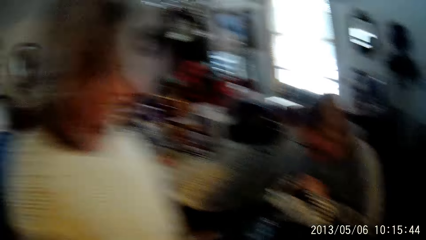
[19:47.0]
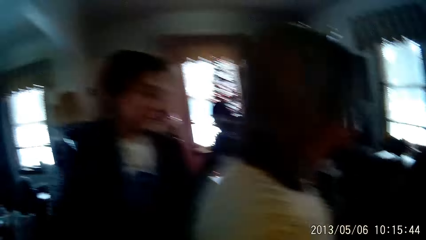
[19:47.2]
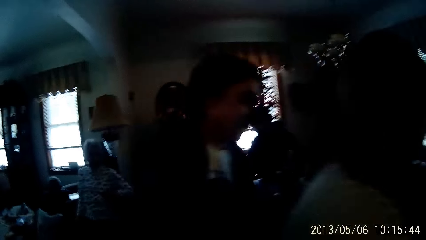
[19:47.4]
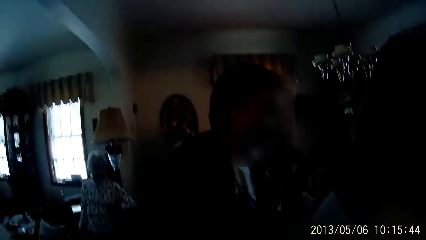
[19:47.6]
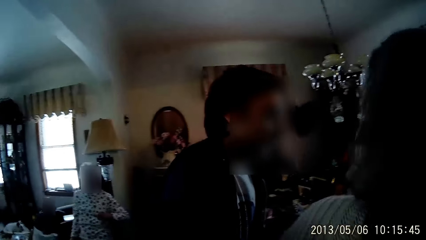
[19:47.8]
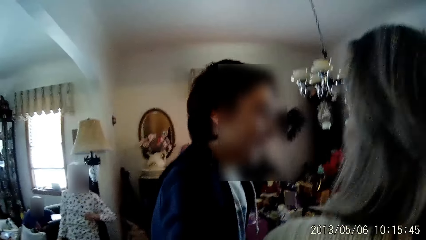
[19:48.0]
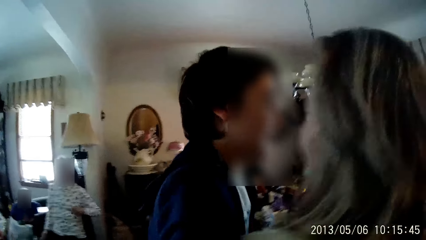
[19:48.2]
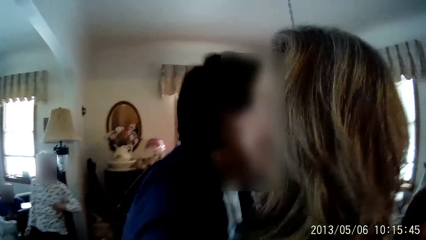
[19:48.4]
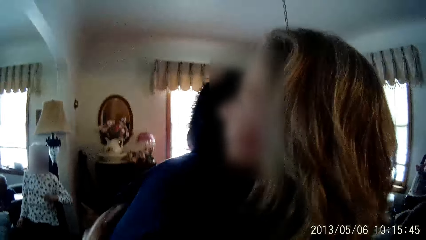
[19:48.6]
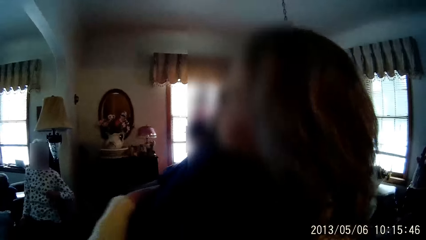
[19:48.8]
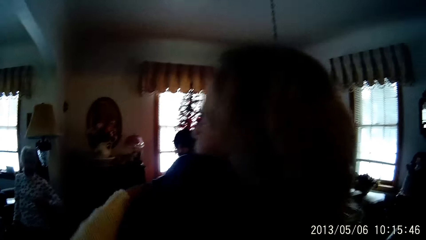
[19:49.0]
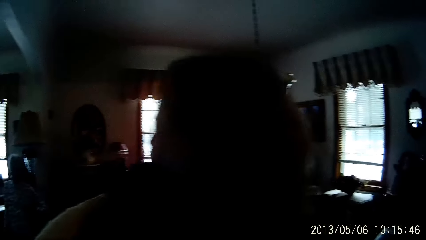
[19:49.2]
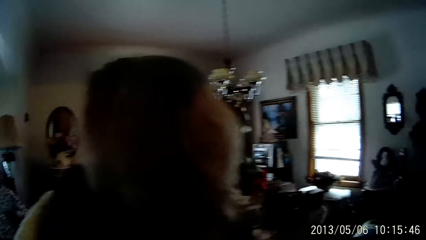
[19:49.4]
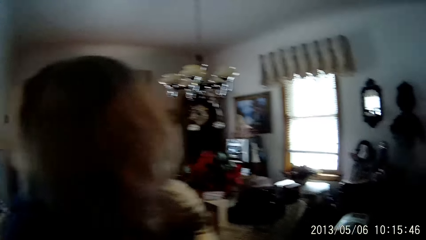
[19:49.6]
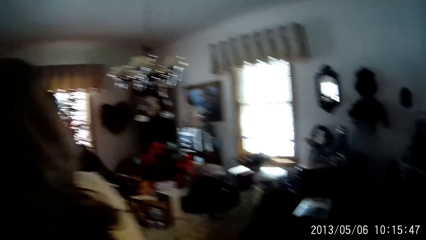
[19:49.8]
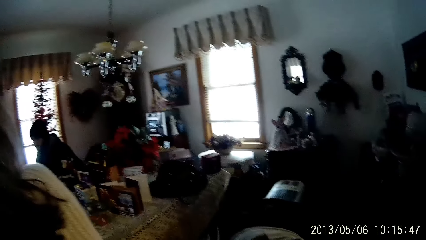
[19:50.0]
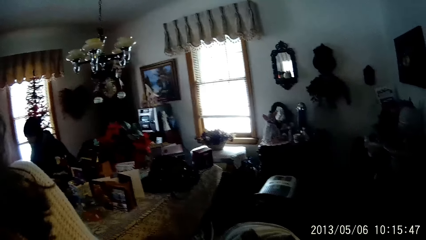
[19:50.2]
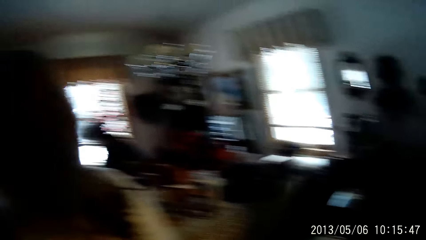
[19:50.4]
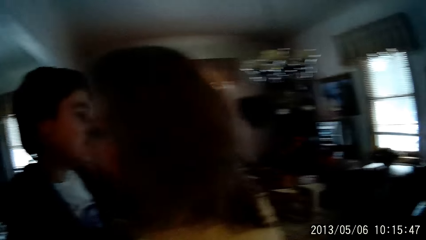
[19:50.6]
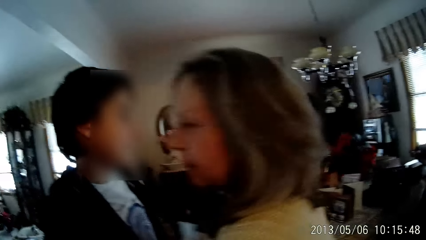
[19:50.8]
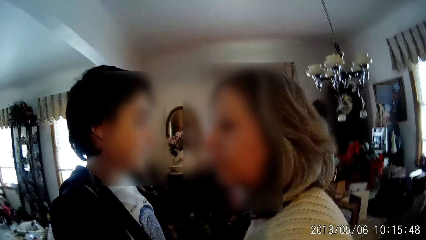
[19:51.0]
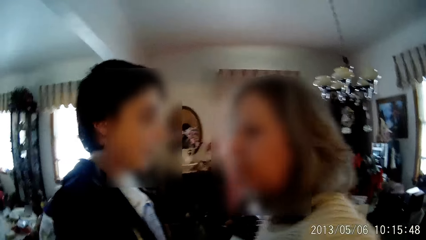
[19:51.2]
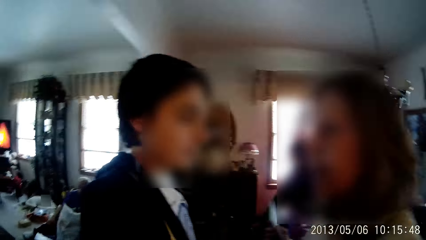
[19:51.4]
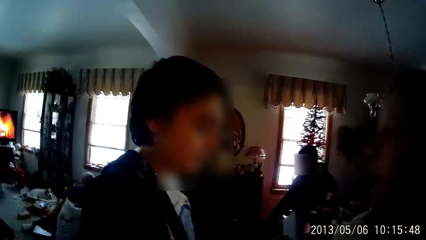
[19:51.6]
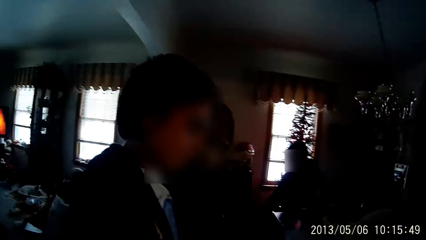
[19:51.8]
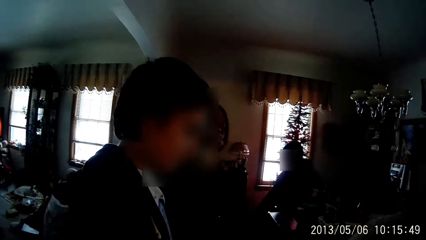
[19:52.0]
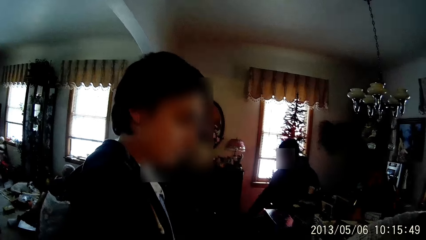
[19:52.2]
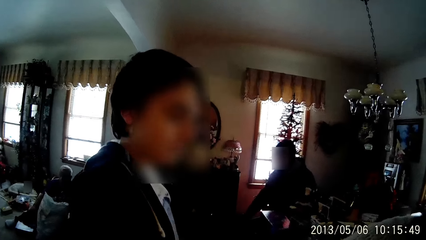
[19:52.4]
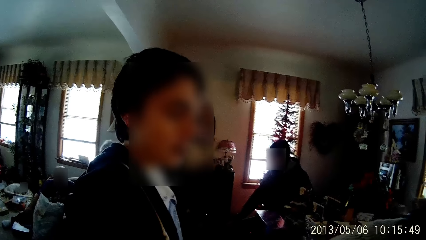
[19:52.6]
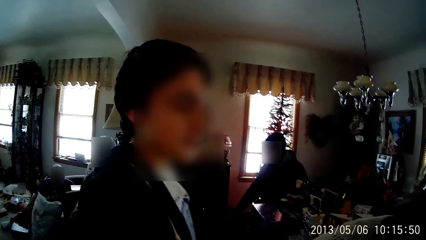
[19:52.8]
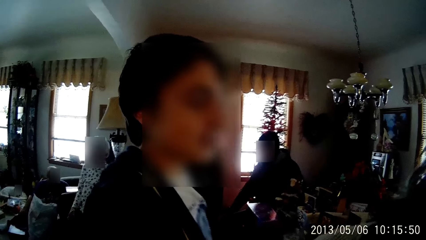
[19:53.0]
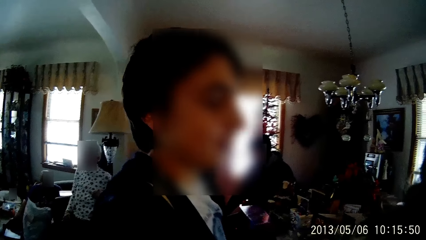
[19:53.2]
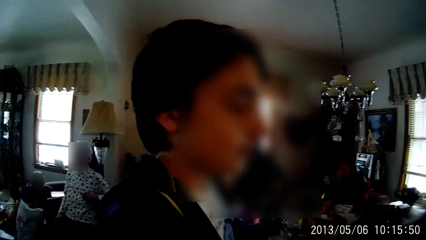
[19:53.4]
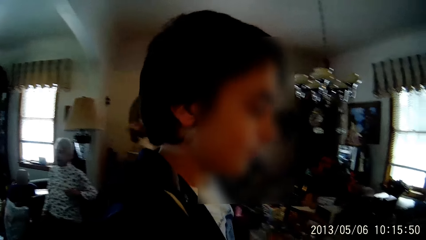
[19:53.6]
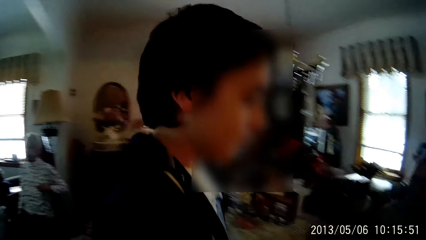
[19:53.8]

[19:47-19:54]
The boy hugs the woman.

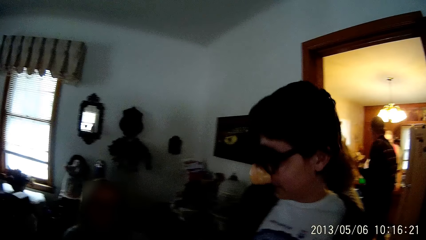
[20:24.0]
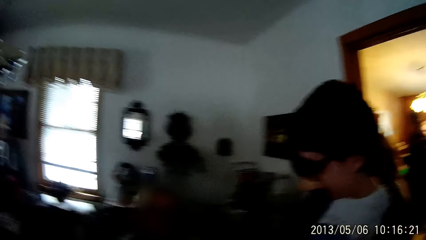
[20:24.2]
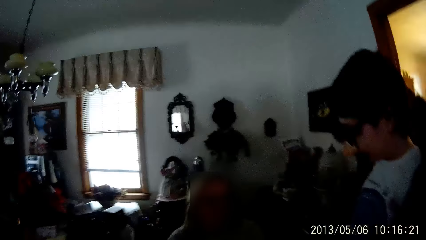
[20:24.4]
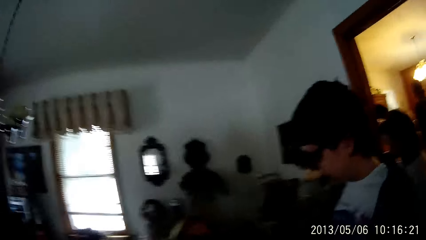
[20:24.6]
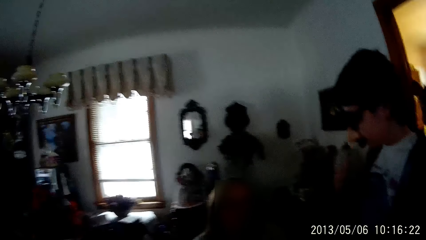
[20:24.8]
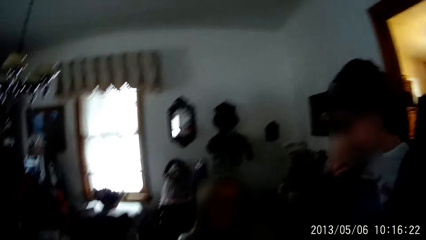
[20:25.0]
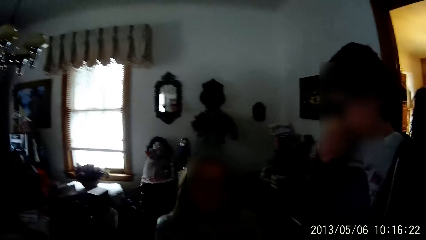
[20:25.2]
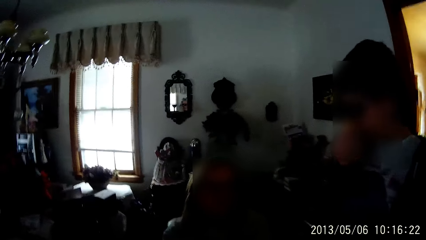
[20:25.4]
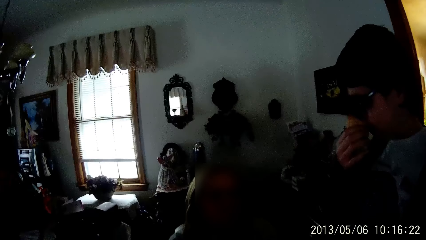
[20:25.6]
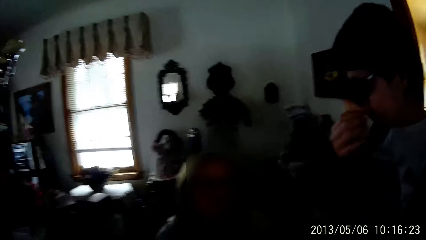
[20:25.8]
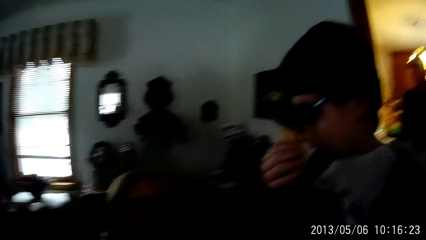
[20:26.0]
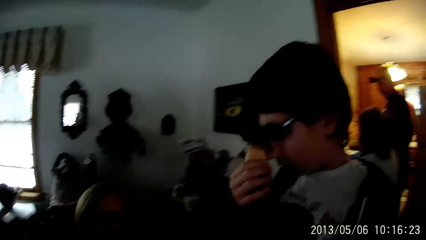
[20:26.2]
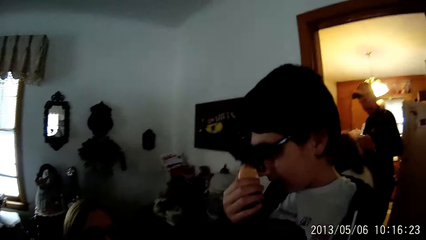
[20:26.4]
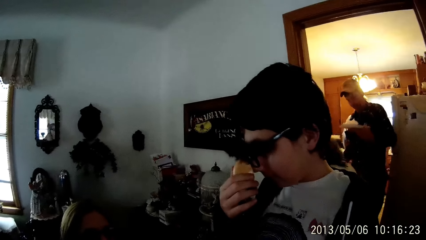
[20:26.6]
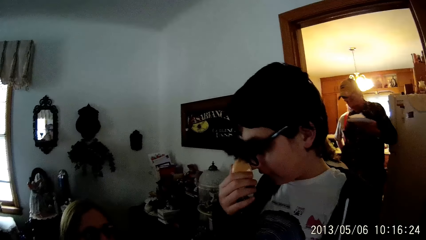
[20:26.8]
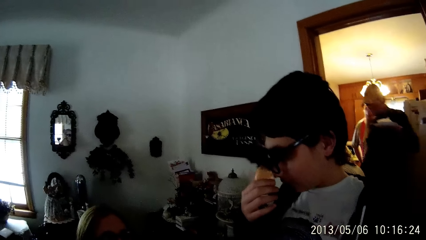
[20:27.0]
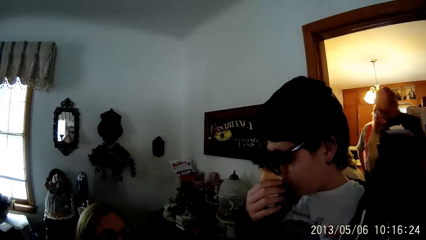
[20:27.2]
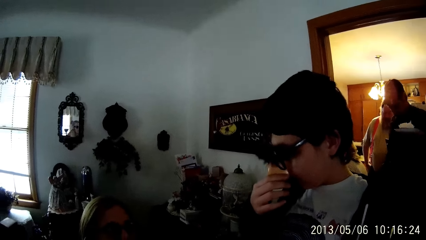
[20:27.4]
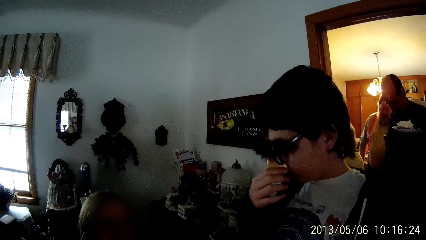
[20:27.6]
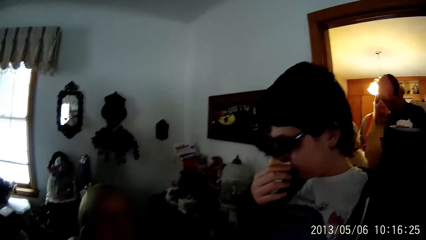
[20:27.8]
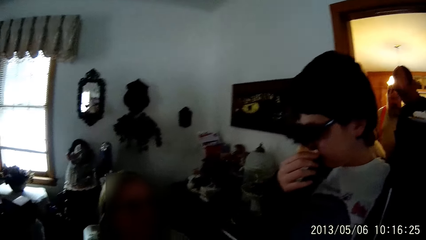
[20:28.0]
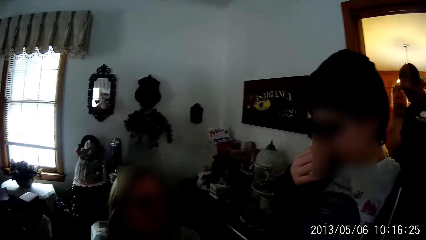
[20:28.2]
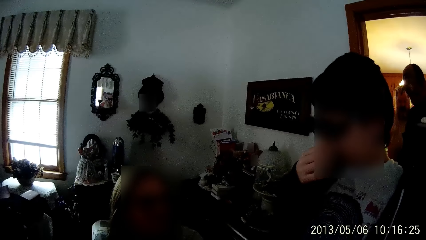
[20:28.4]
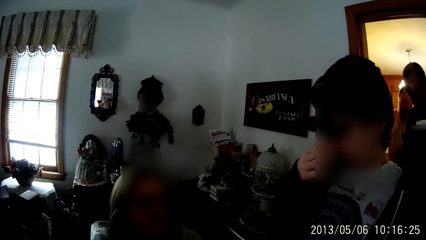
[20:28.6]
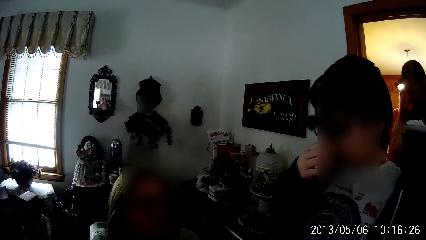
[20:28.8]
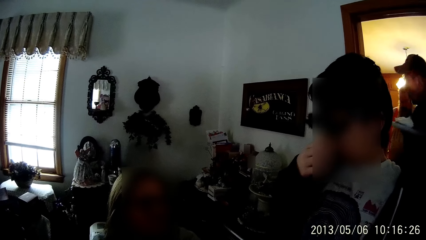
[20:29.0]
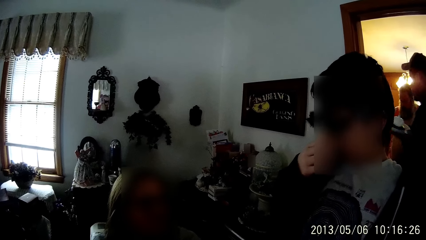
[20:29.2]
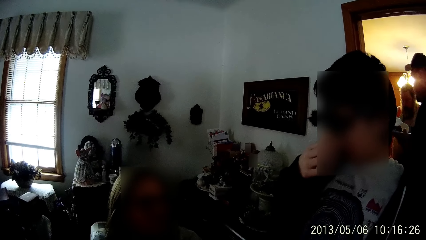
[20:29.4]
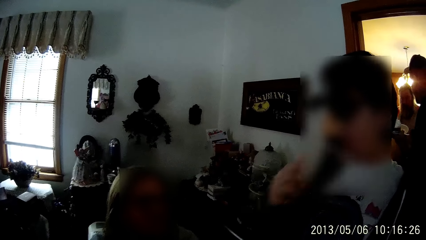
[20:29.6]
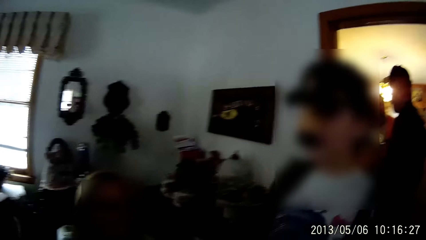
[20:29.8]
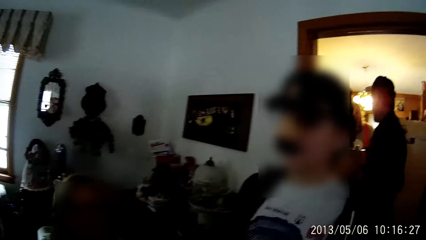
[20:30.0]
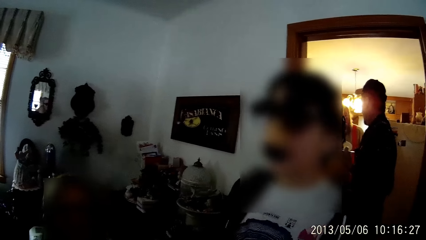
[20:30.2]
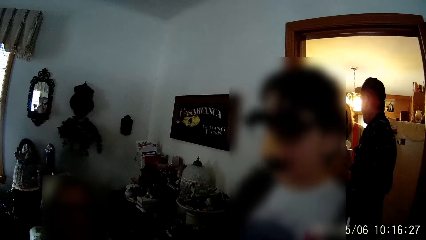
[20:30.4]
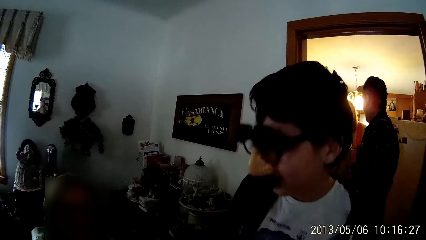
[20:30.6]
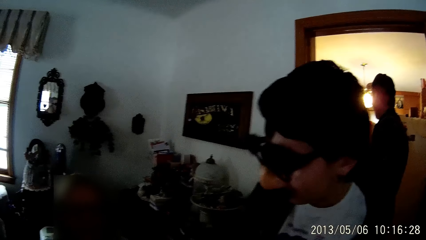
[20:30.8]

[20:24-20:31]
The boy touches the mask on his face with his right hand.

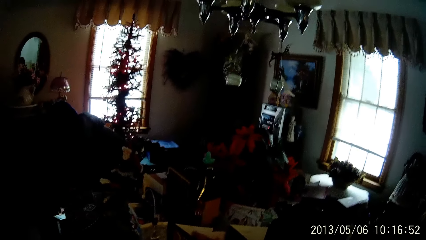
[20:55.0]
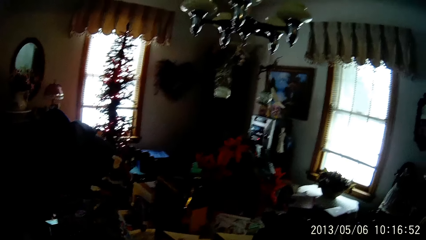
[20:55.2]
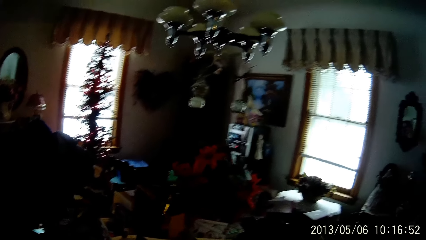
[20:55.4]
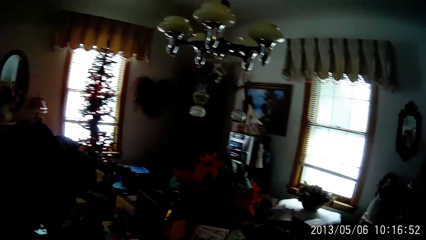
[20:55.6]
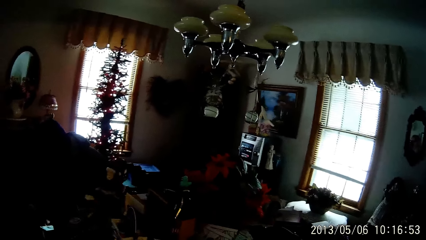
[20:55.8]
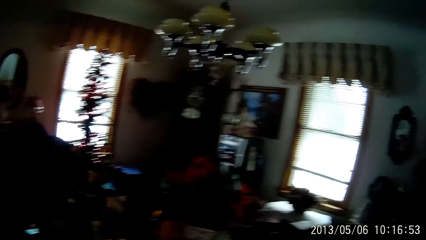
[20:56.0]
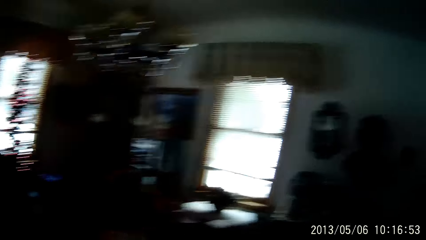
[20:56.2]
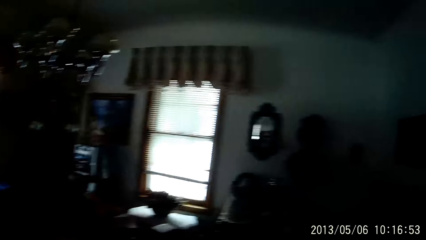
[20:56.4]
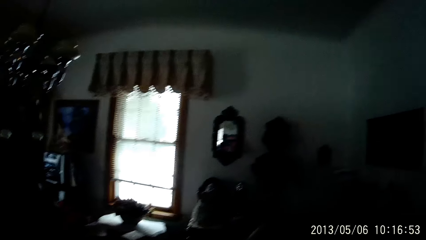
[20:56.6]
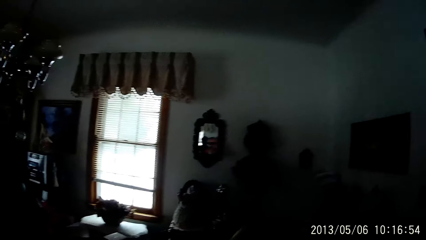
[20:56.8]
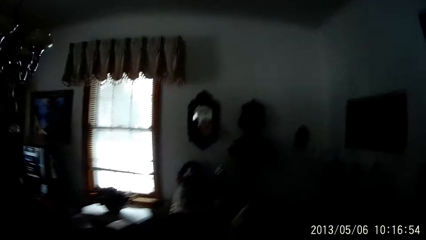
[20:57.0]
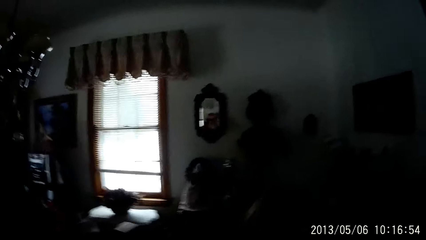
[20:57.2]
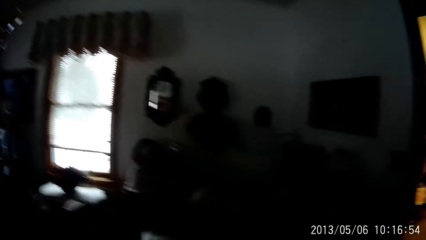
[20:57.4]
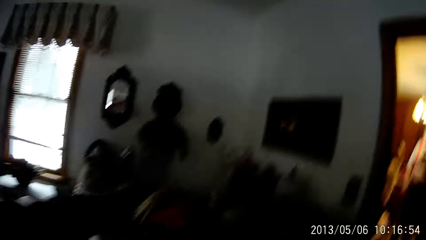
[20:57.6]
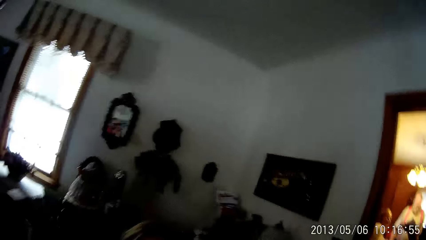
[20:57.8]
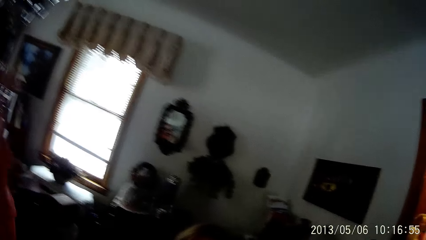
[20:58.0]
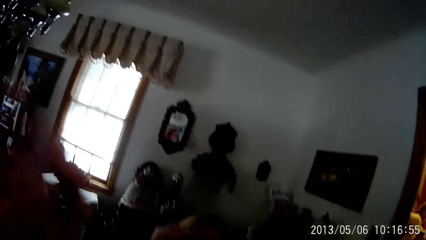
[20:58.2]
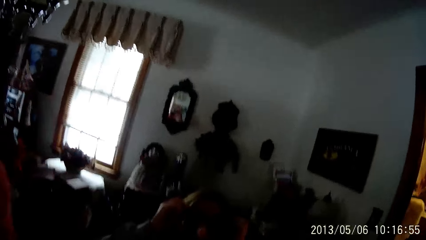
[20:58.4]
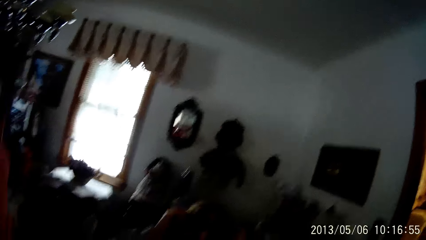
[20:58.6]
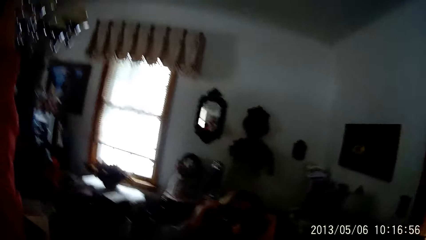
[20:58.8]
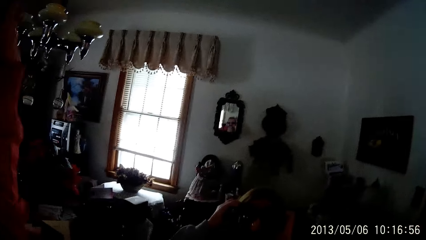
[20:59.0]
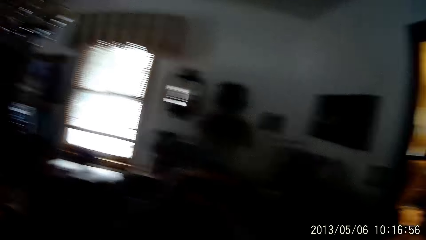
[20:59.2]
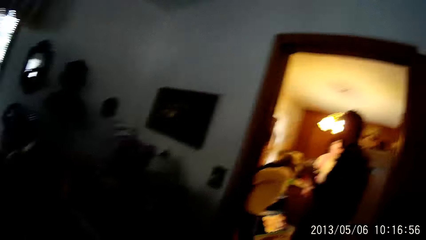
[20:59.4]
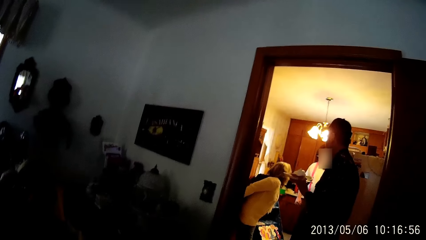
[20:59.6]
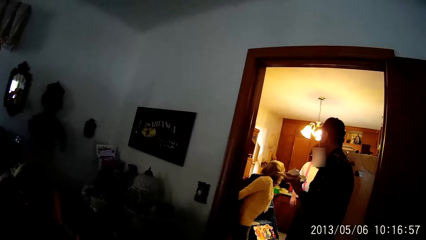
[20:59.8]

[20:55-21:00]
The camera wearer stands.
